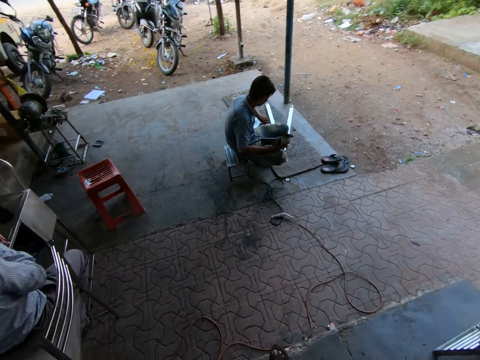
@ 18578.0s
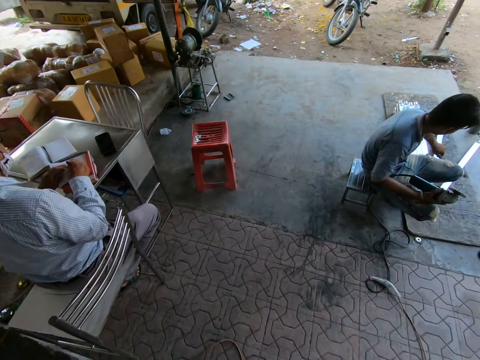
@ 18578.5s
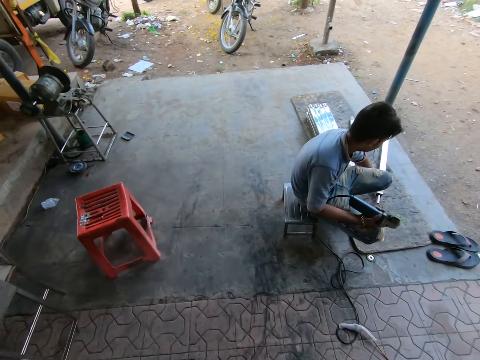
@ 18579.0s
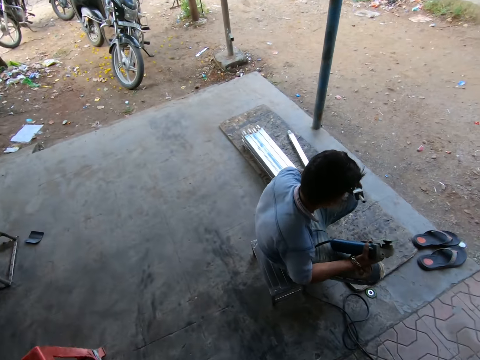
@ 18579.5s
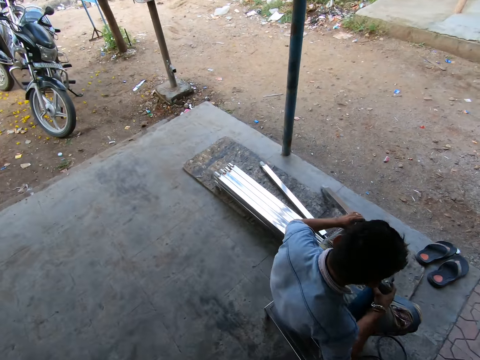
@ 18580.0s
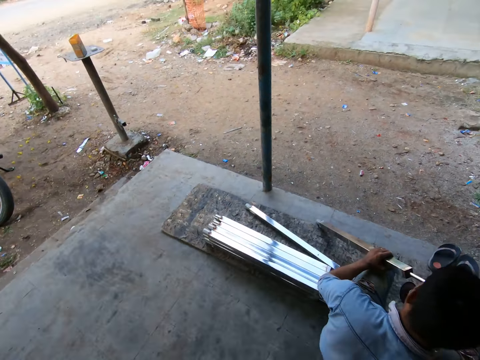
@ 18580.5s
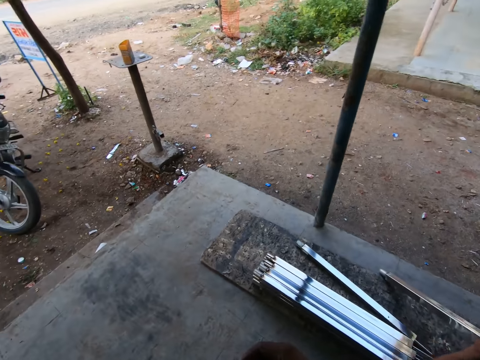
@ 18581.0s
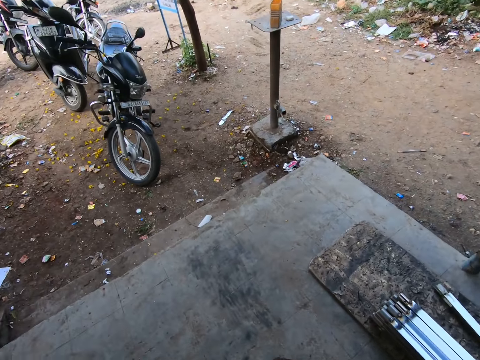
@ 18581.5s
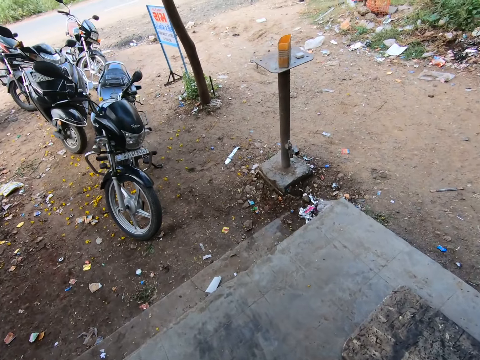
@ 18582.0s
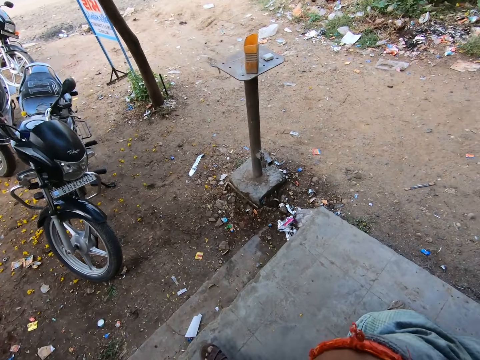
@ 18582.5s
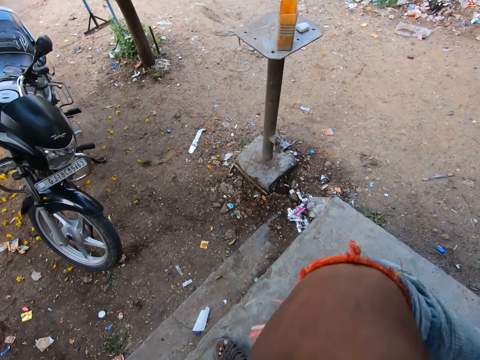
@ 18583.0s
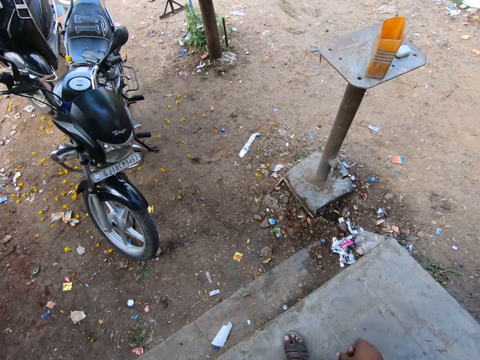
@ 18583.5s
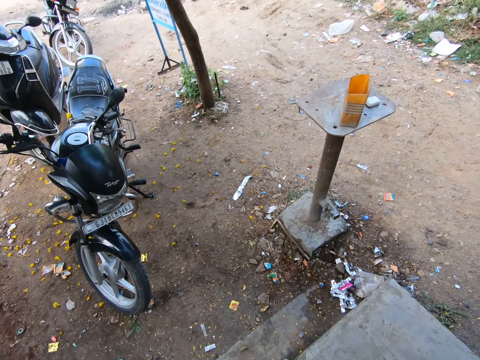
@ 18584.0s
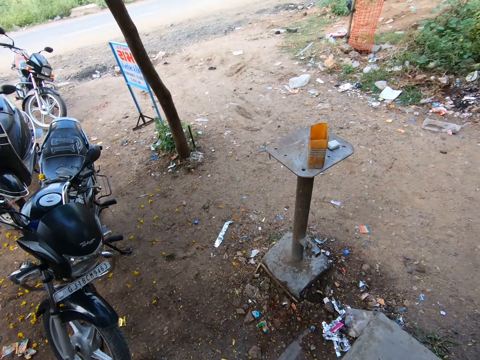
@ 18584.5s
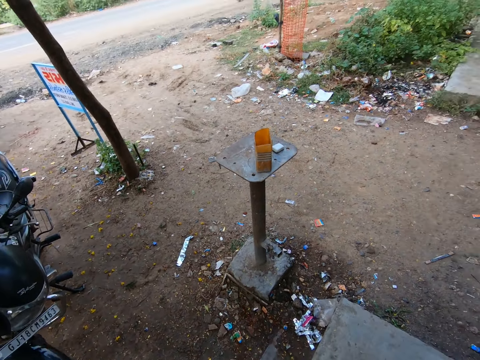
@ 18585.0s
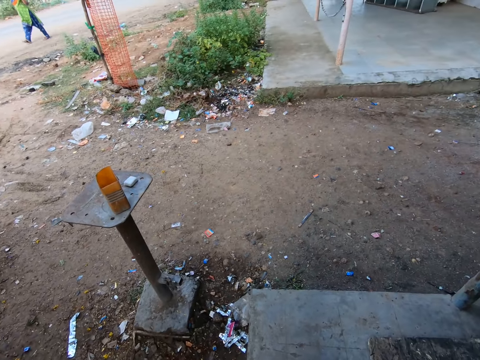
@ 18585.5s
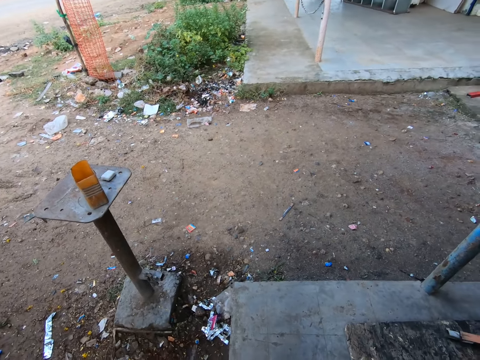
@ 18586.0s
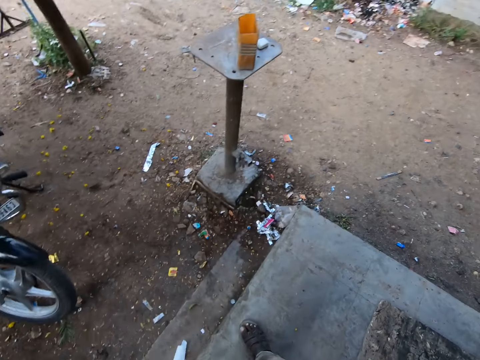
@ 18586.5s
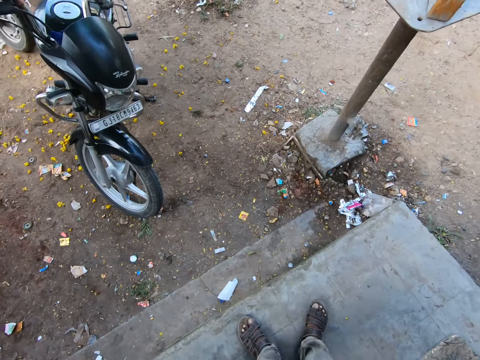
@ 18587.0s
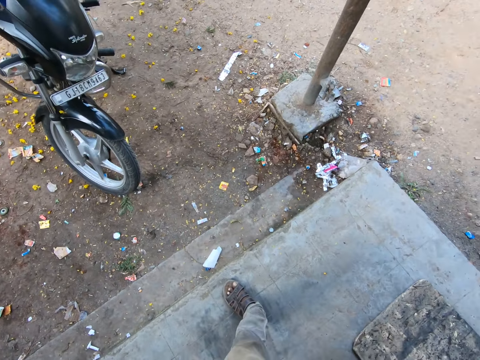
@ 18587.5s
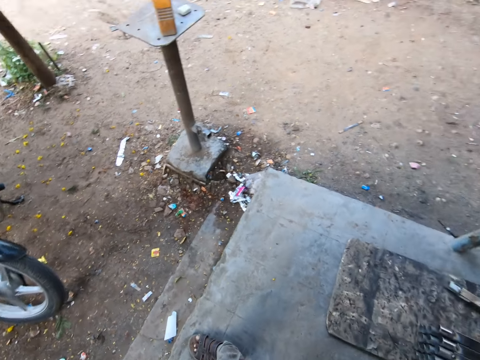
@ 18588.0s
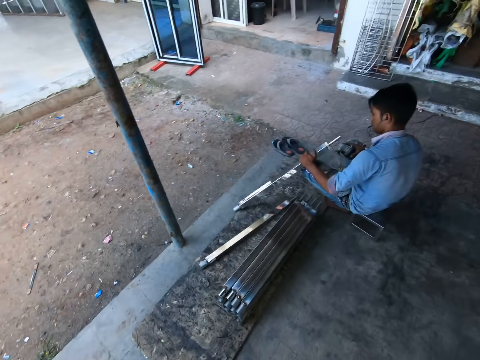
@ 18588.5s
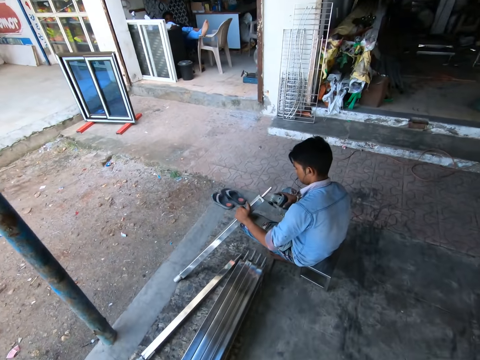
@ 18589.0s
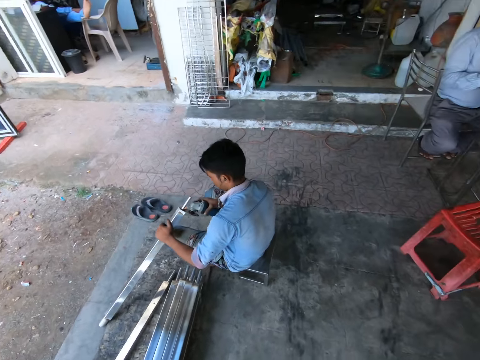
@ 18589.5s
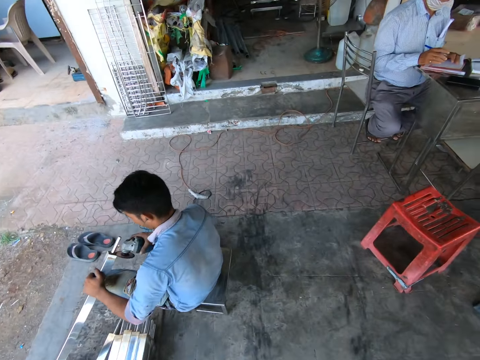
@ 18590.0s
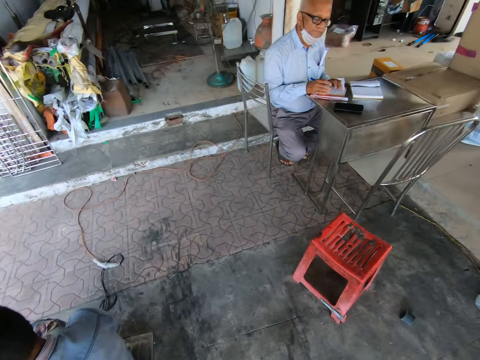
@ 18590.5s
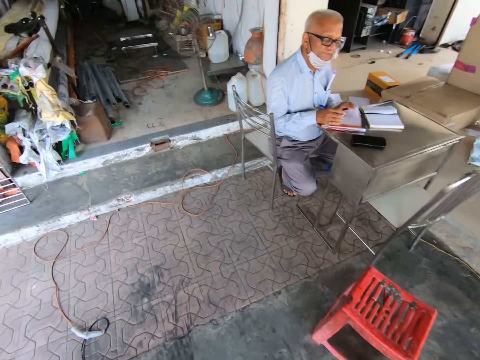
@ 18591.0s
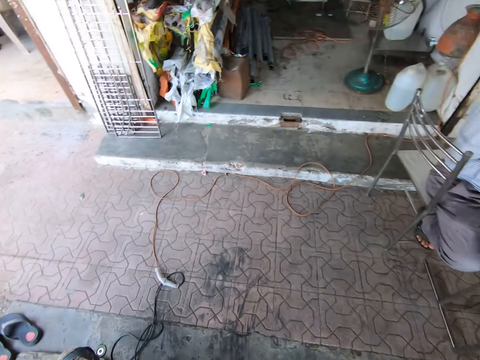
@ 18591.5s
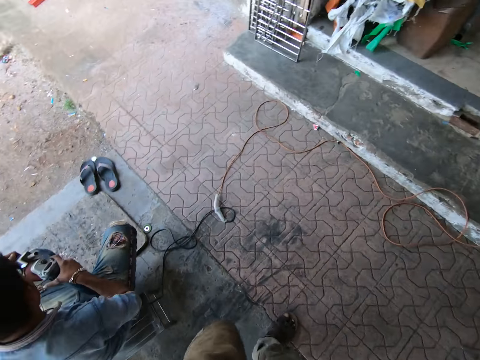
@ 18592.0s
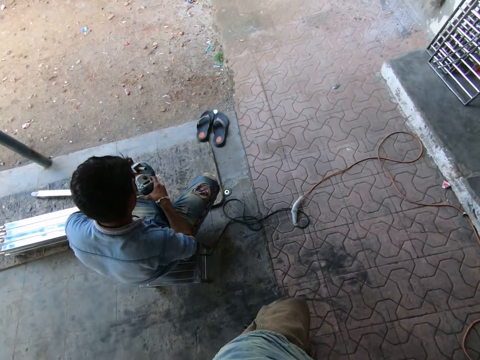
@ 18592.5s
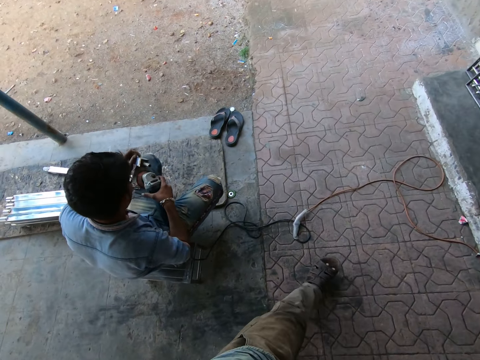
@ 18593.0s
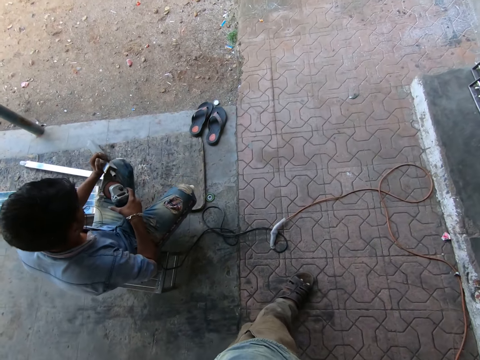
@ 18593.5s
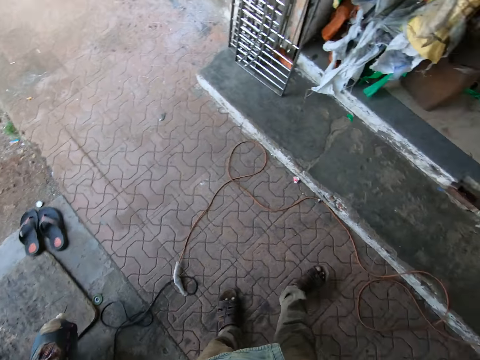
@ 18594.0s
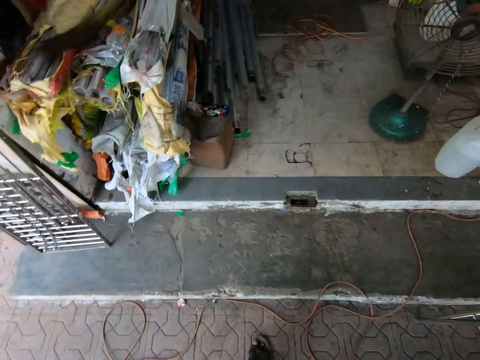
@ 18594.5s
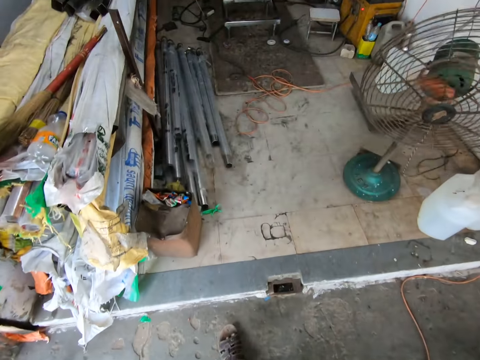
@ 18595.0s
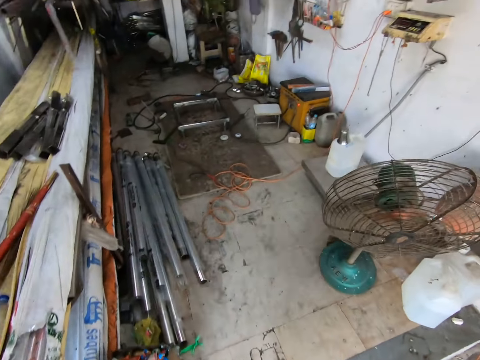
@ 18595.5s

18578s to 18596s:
Another man reads a book on a table. The first man grinds the metal with the grinding machine in his right hand. The camera wearer looks around. The first man grinds the metal with the grinding machine in his right hand. The other man reads the book on the table. The camera wearer walks in the verandah. The first man grinds the metal with the grinding machine in his right hand.

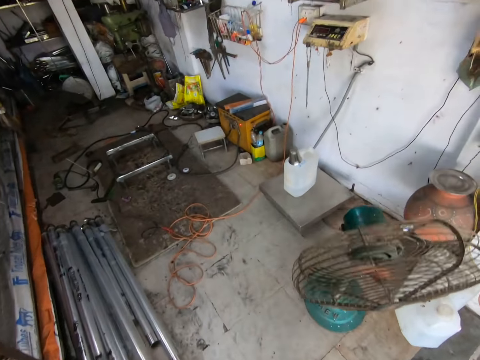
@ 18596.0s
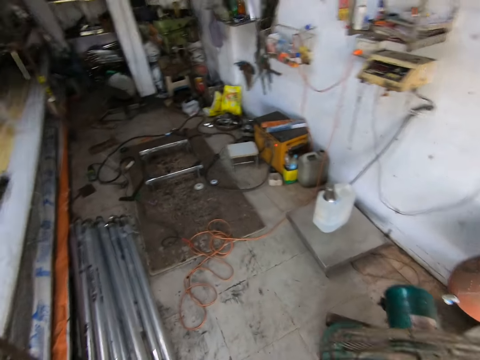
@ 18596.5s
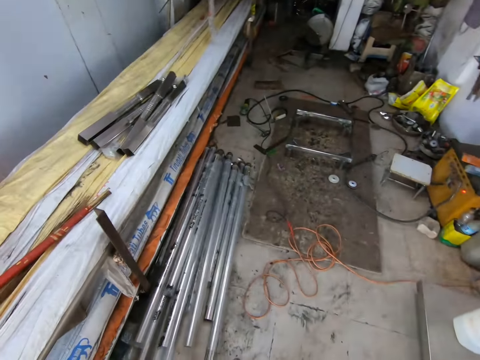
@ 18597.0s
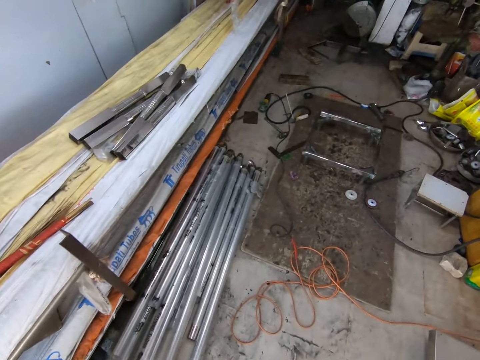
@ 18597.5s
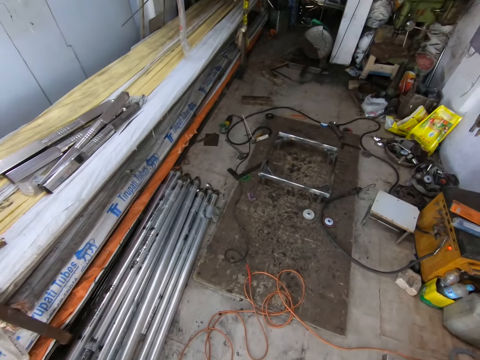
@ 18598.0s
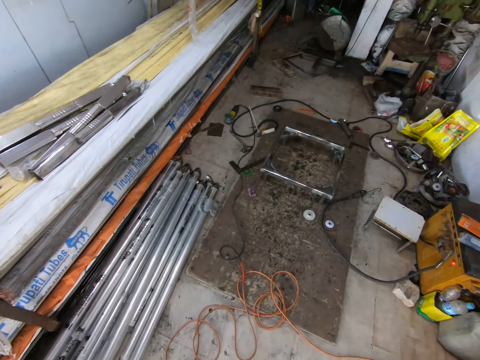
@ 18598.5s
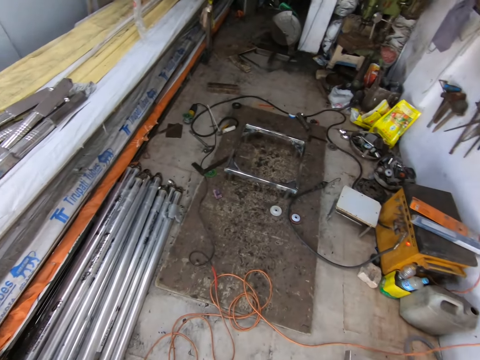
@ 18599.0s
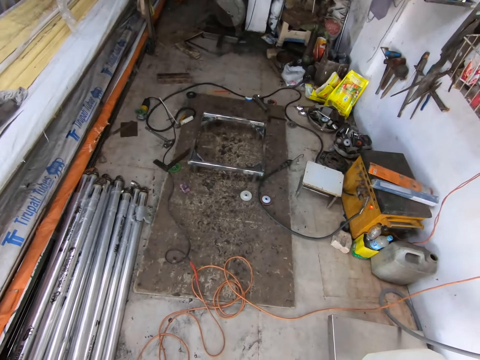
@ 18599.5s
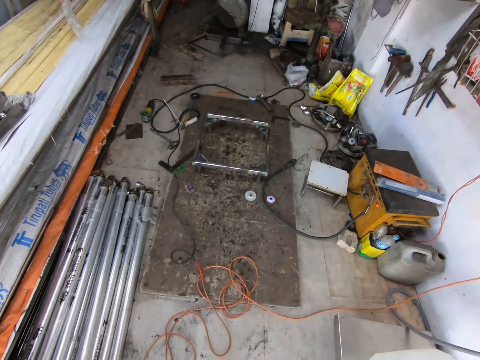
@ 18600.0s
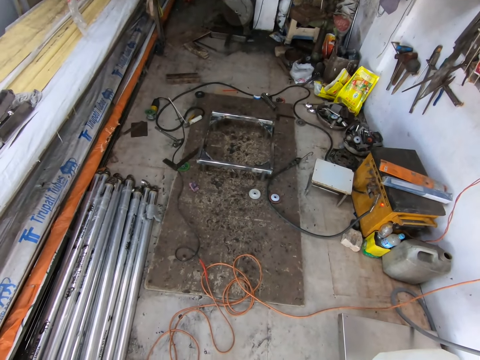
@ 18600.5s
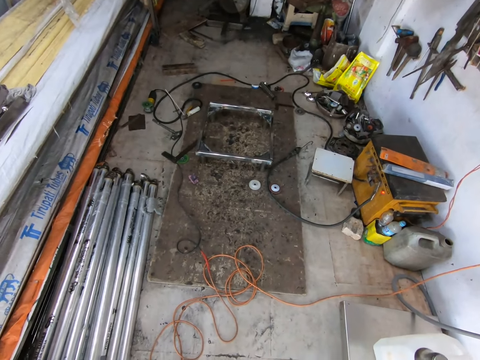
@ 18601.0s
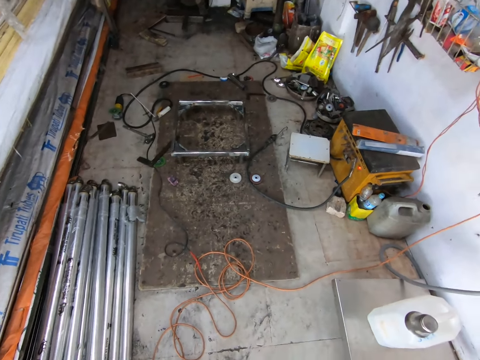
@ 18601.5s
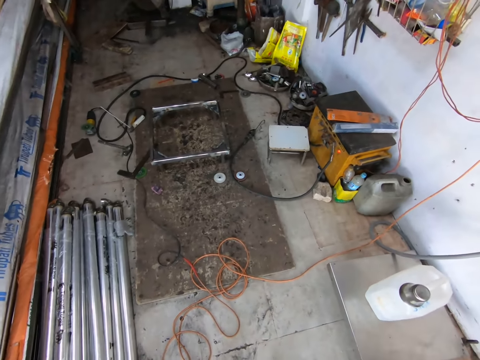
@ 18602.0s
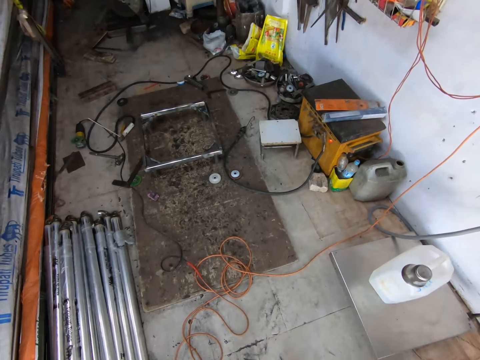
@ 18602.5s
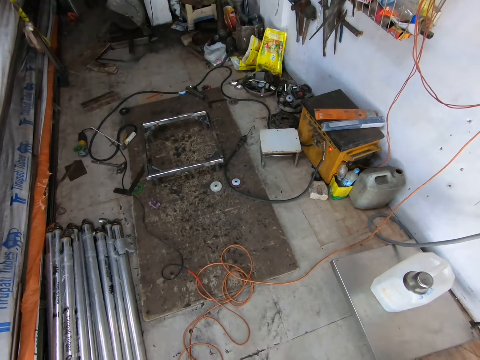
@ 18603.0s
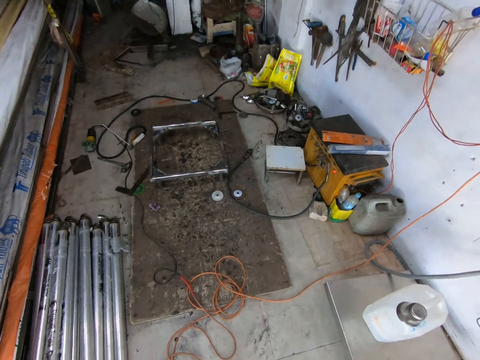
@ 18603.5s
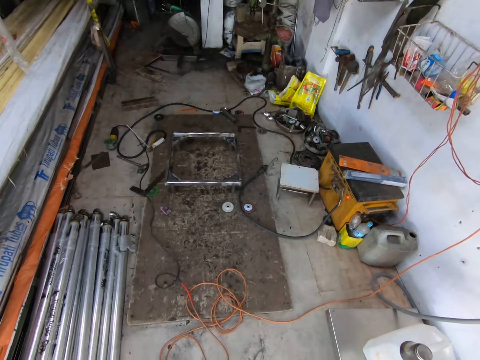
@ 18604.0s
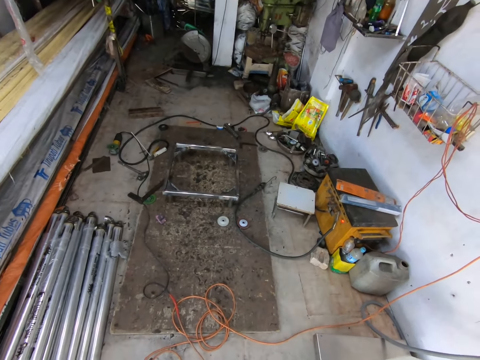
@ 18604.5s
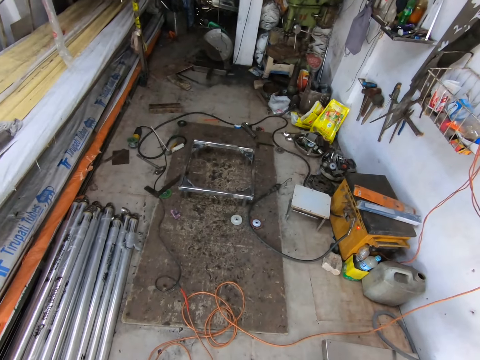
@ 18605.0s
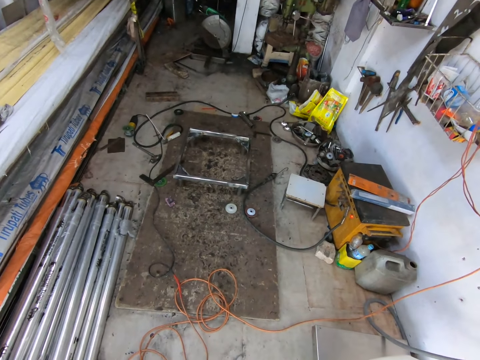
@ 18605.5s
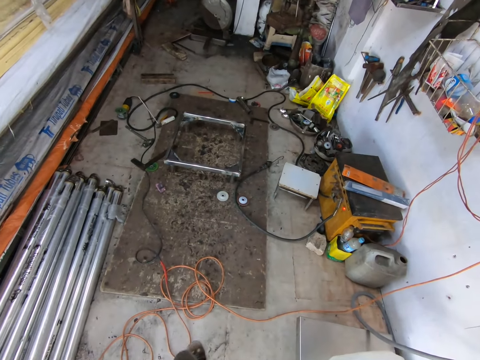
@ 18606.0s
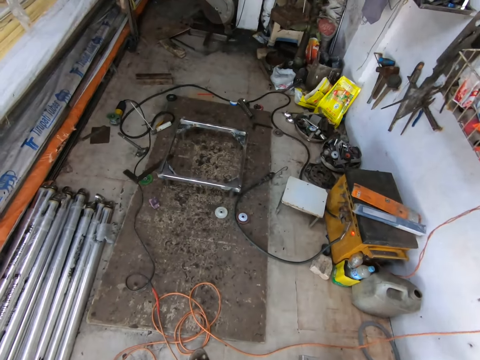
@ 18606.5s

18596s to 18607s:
The camera wearer looks around.
